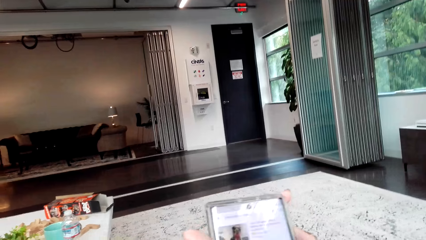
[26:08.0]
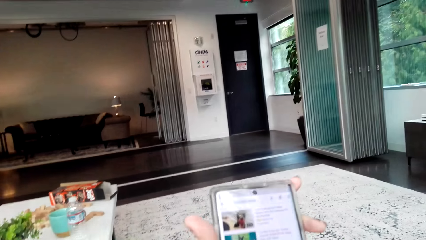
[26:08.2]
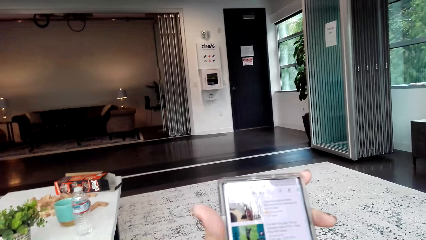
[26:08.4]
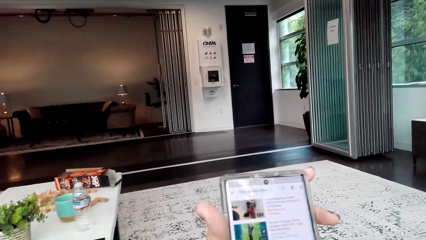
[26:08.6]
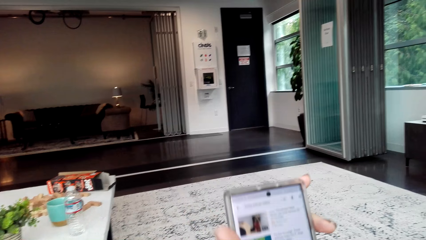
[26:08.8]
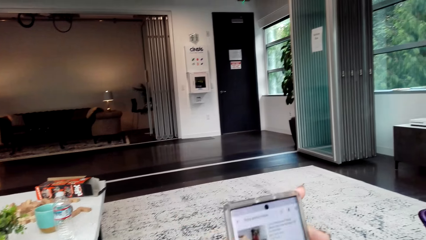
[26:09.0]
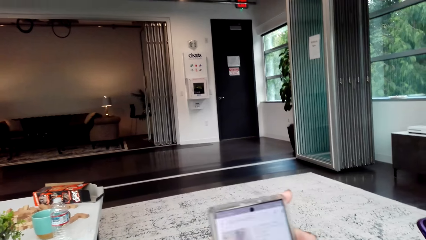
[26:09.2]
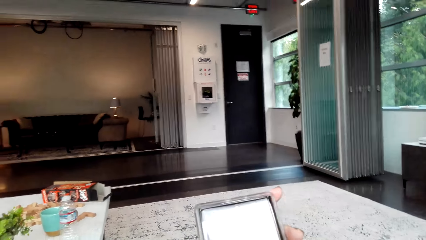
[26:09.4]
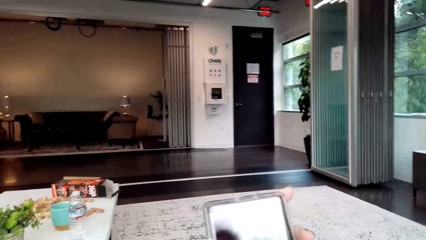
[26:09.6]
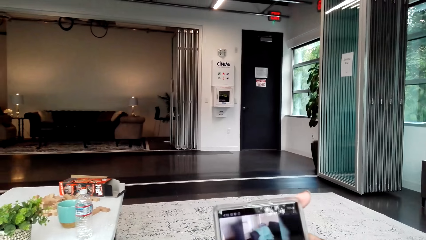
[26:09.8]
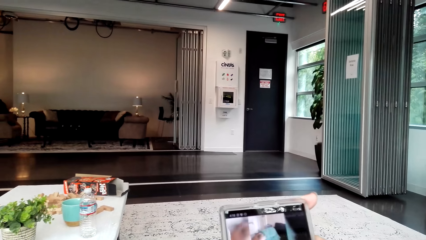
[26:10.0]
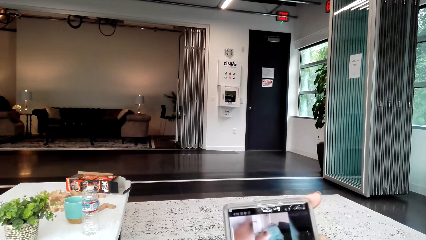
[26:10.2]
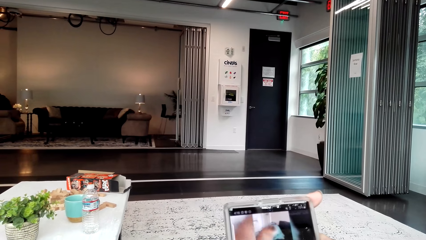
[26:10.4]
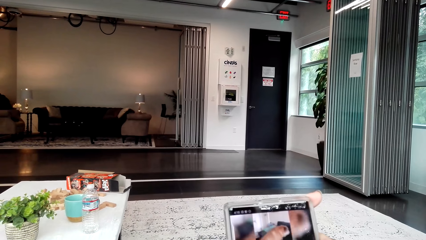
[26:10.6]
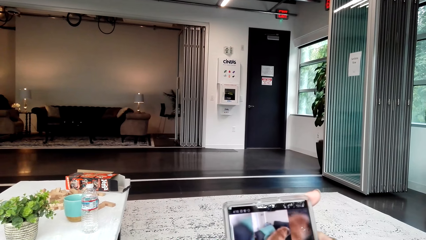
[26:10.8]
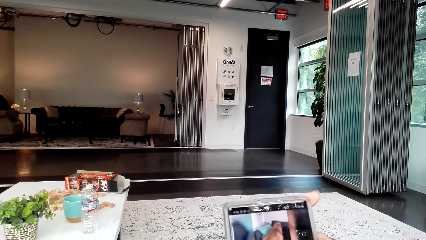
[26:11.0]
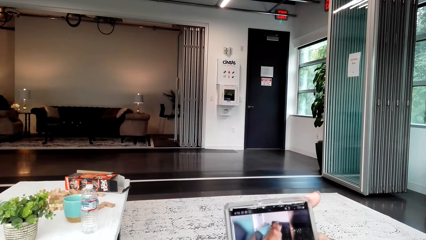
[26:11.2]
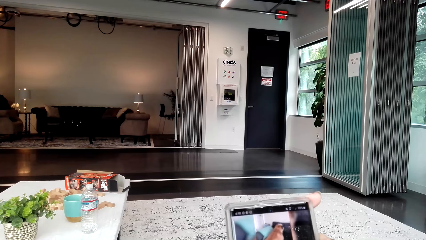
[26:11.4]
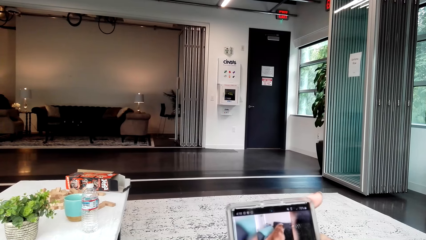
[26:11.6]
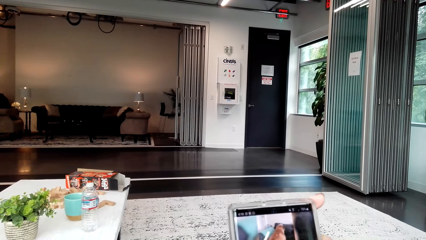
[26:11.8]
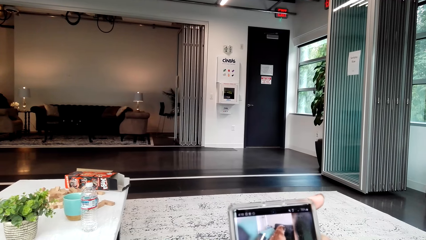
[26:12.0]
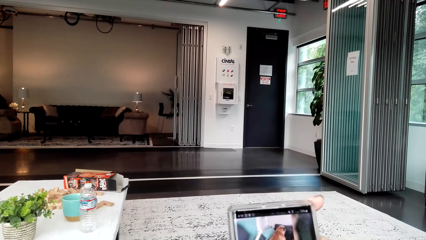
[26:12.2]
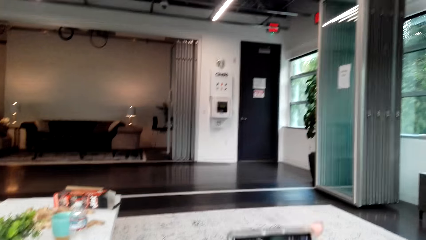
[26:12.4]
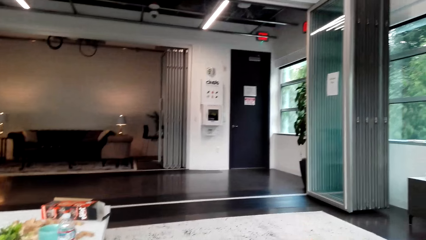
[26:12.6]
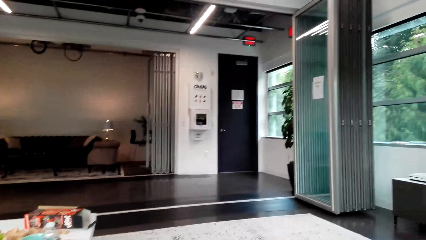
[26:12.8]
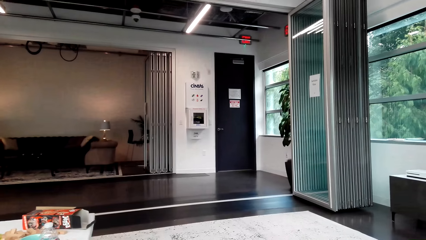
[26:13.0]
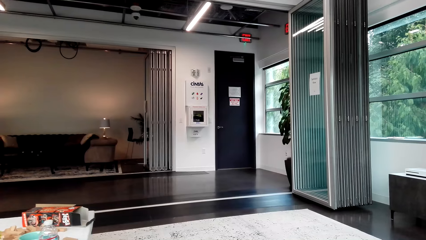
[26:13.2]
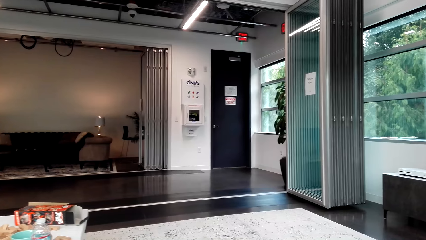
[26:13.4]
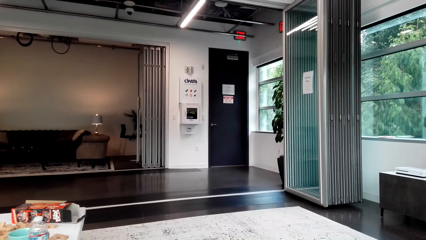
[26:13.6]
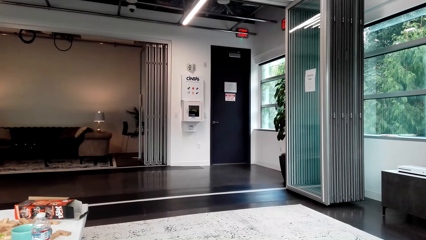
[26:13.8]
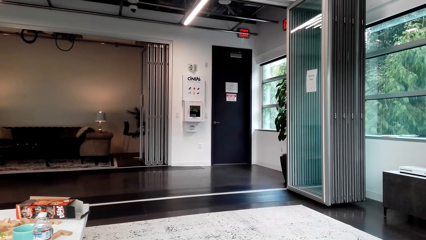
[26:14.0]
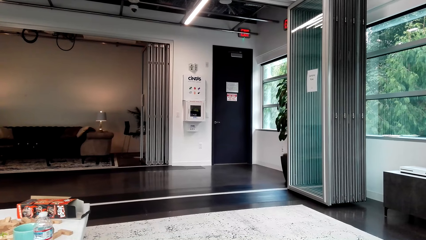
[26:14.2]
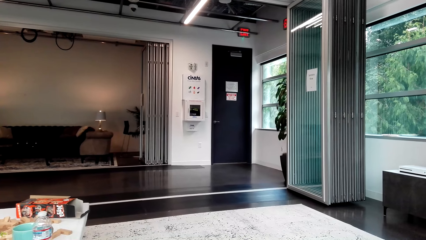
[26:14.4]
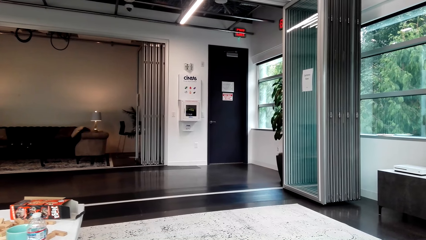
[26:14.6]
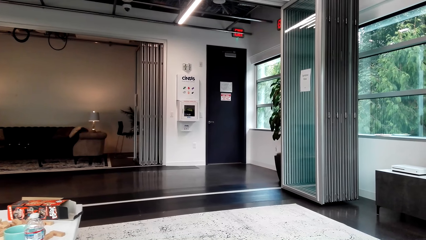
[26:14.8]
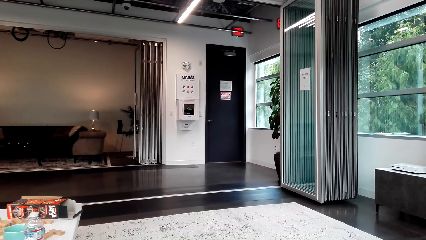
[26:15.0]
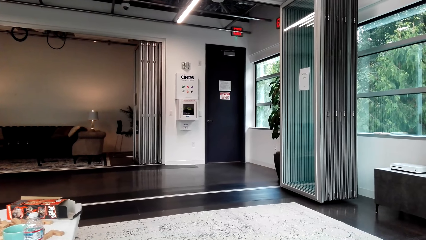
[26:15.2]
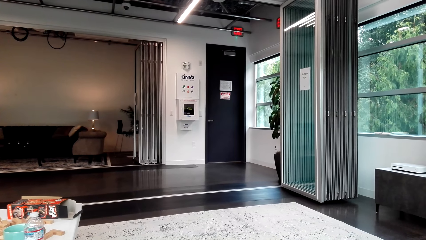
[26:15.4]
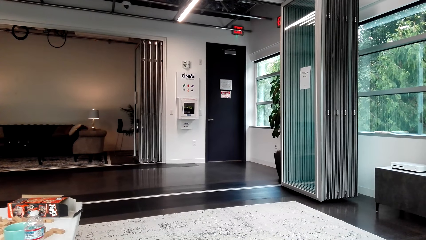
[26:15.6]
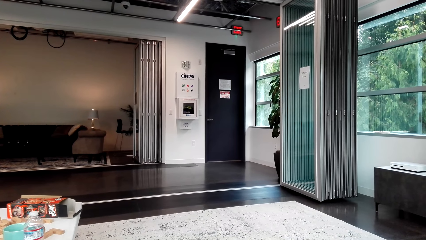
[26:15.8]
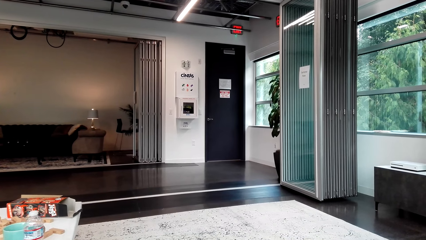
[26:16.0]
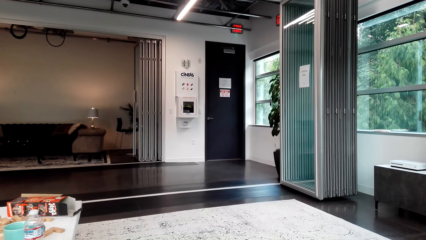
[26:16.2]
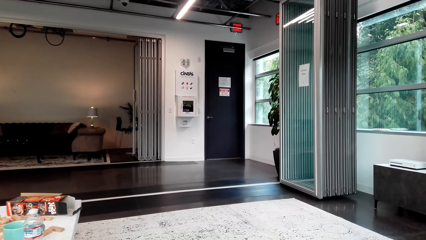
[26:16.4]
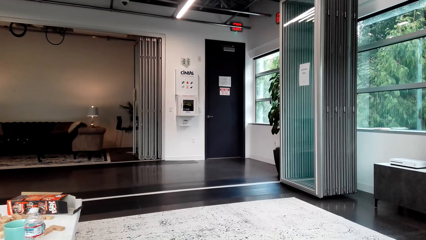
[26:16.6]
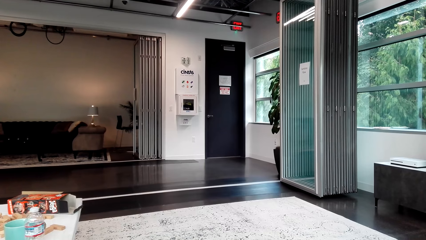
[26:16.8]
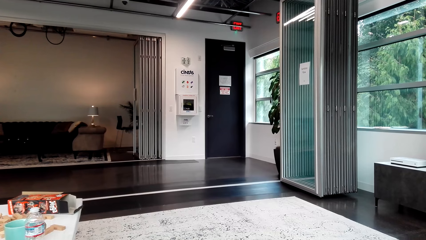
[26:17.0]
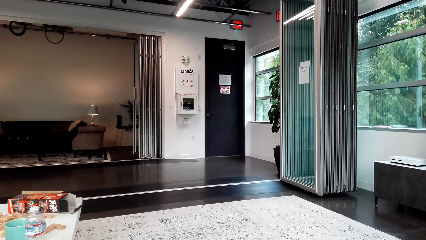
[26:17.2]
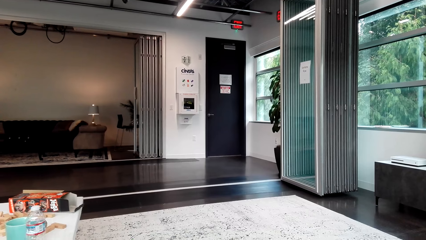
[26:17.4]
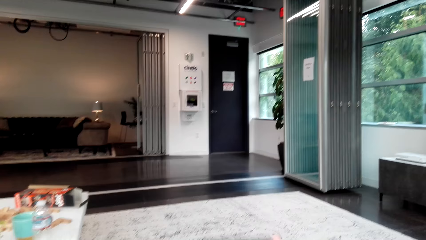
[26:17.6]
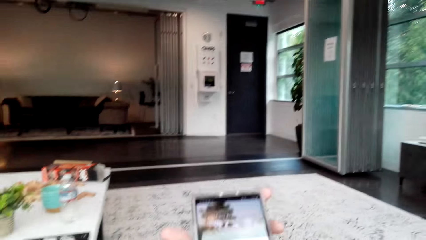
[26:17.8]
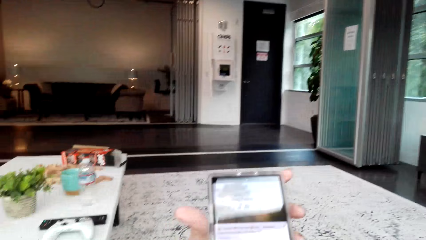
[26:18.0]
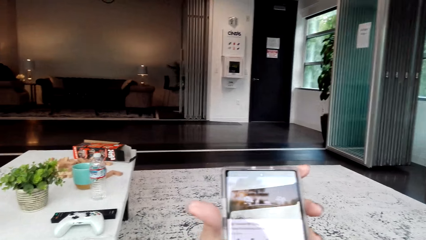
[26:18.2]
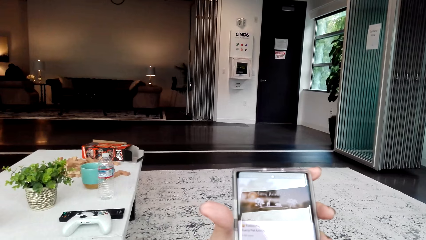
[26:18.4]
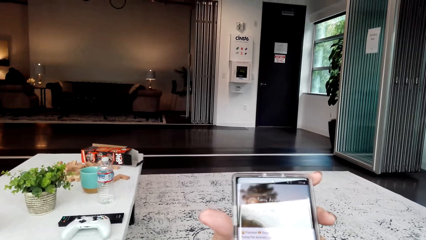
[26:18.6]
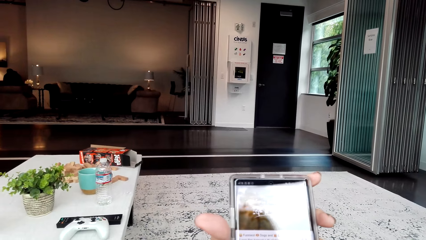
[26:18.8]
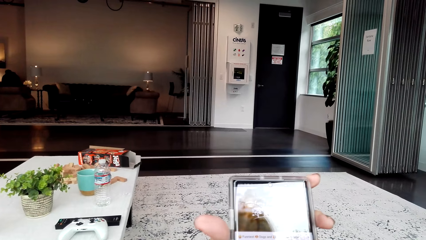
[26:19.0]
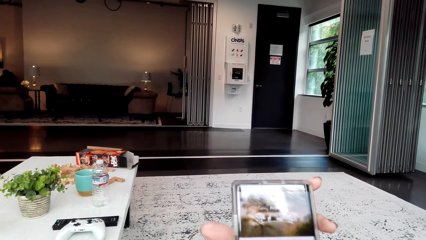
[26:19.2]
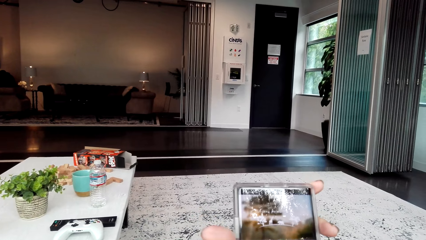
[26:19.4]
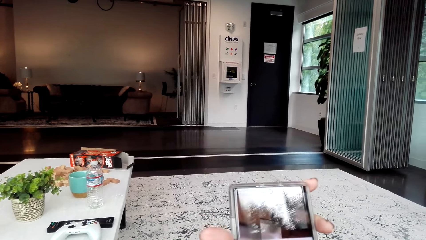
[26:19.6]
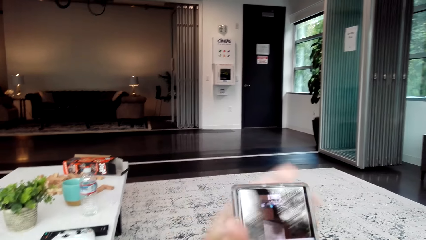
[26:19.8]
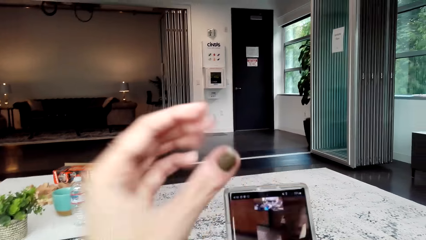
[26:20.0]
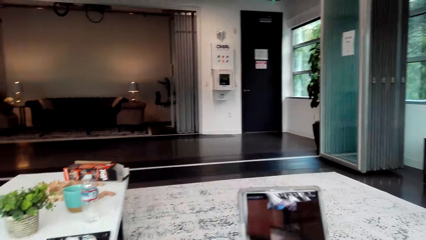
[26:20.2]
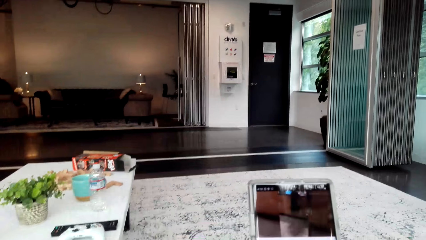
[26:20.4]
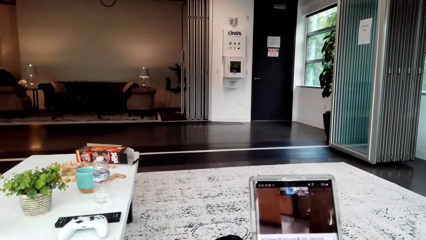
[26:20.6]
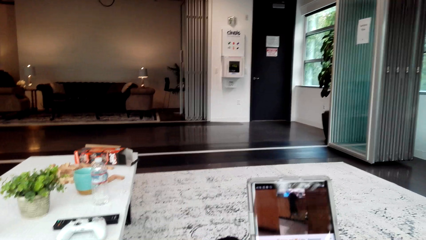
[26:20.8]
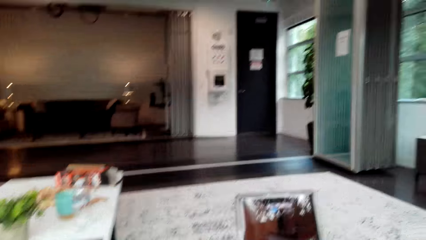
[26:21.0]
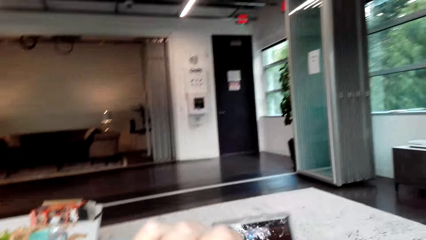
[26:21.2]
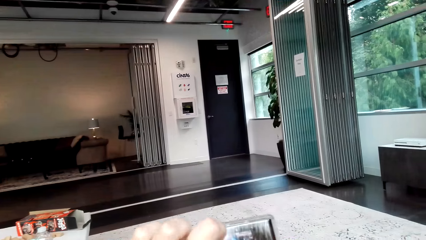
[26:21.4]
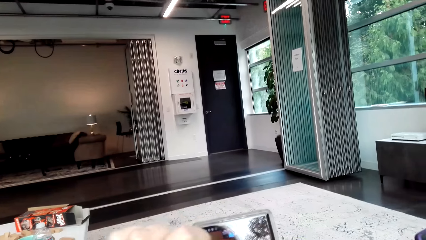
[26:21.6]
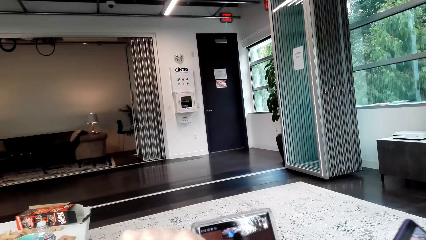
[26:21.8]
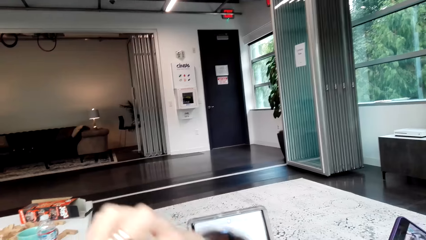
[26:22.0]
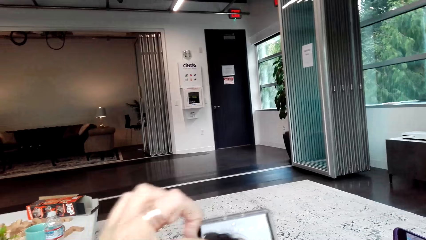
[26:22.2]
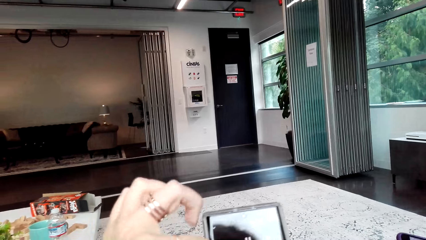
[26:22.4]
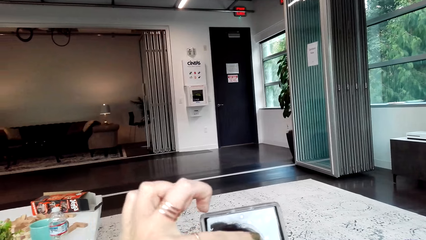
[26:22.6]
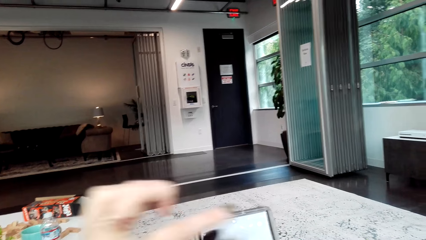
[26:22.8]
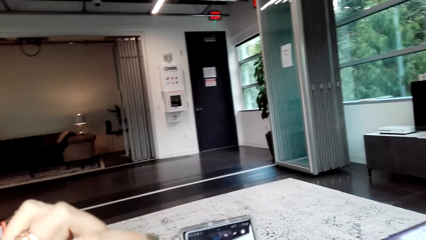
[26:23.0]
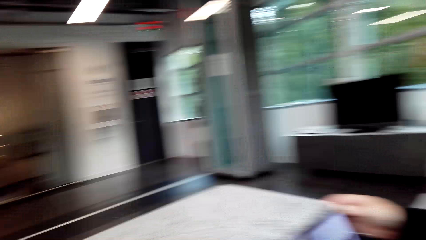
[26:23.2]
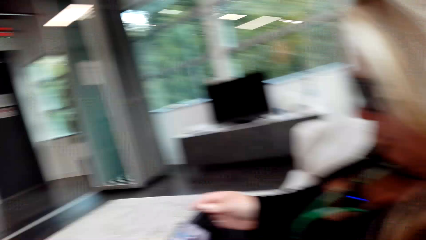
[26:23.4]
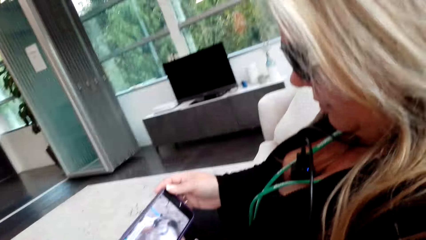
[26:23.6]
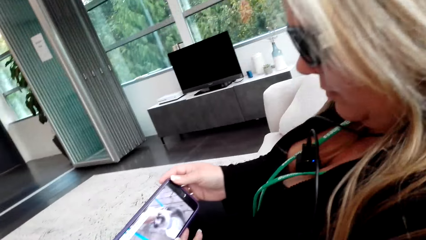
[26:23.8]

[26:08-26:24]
The camera wearer scrolls on the phone.
